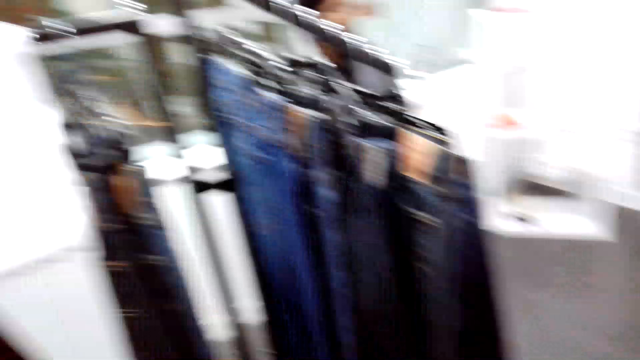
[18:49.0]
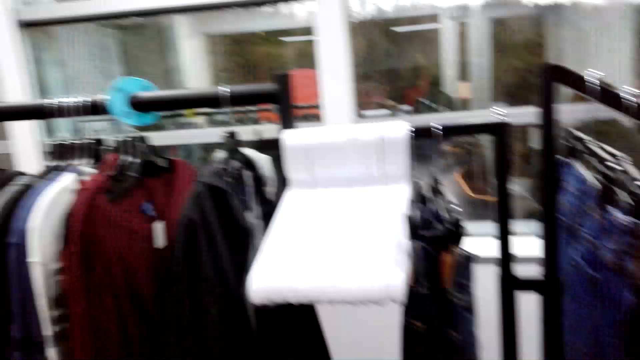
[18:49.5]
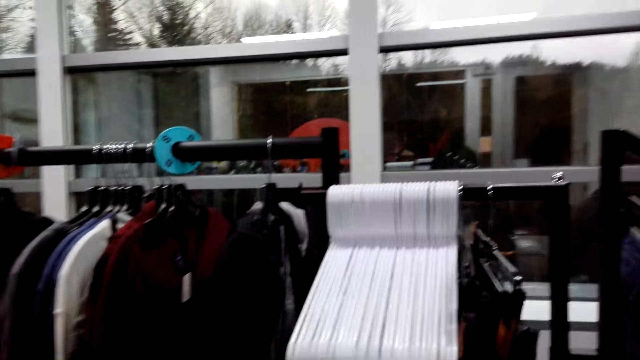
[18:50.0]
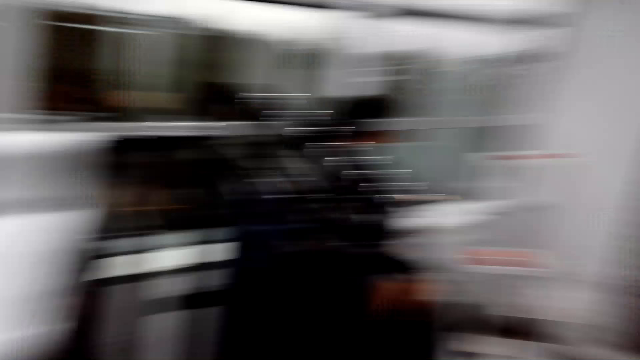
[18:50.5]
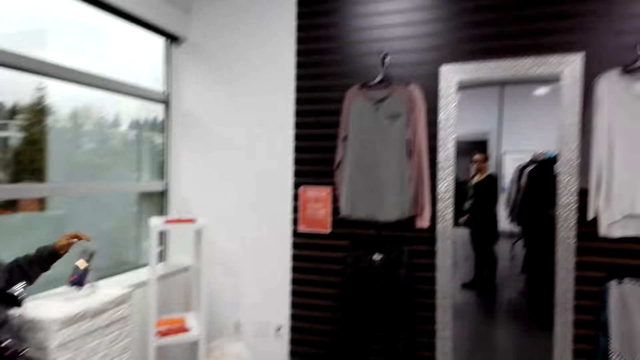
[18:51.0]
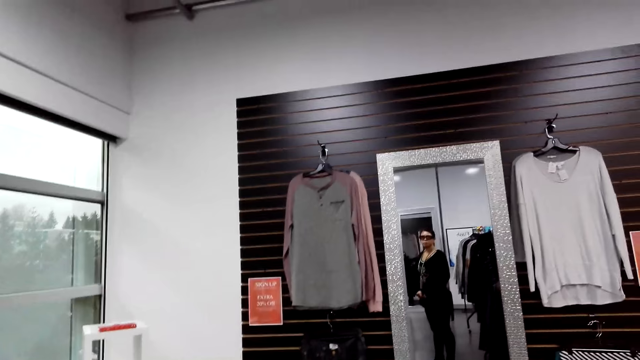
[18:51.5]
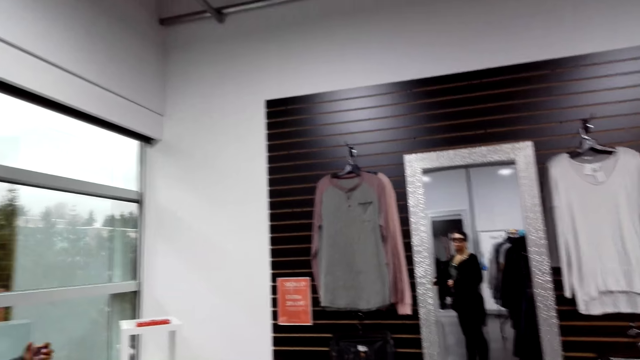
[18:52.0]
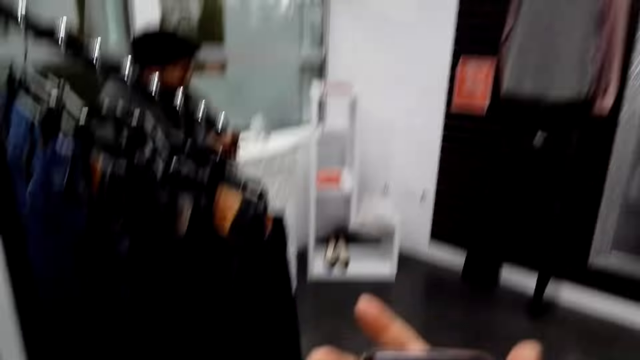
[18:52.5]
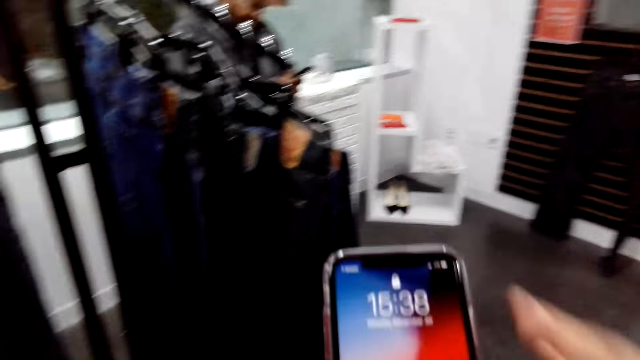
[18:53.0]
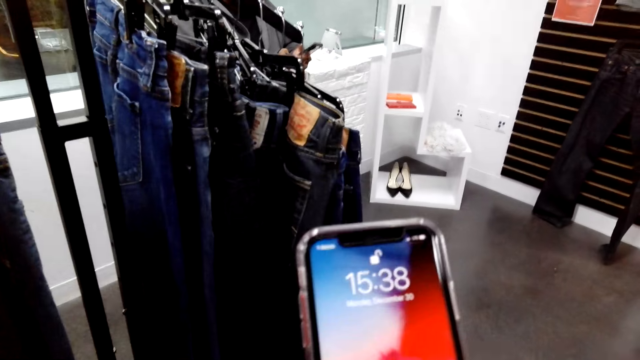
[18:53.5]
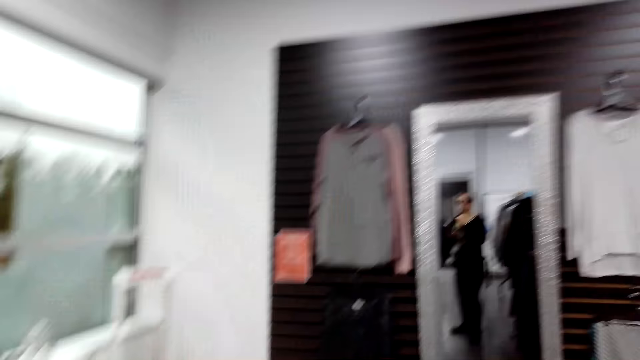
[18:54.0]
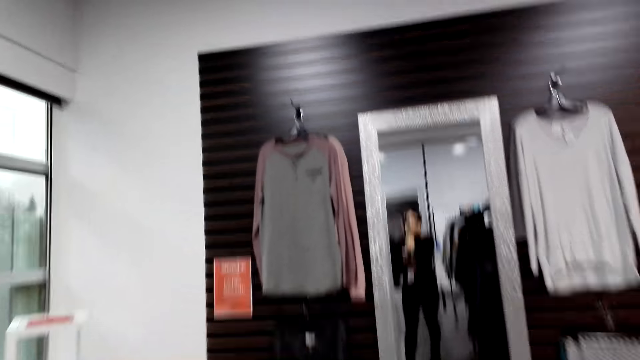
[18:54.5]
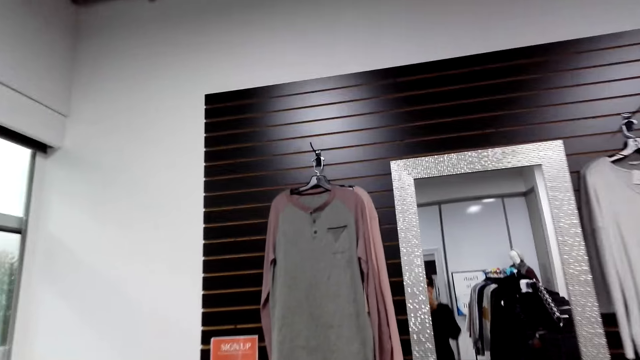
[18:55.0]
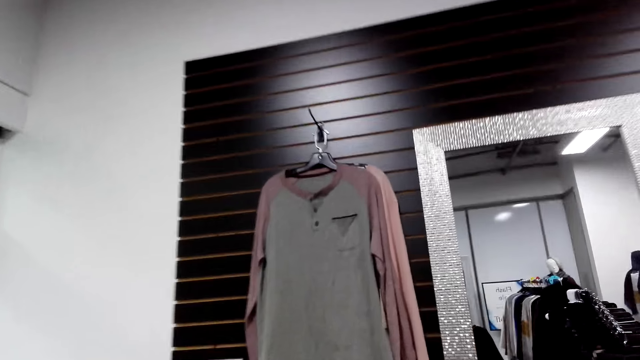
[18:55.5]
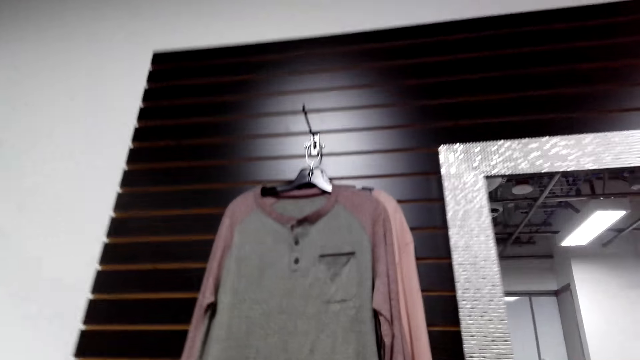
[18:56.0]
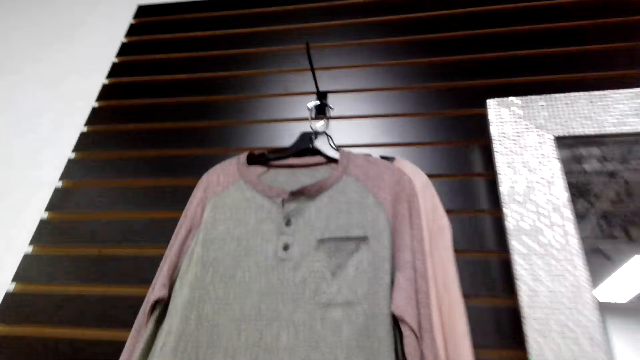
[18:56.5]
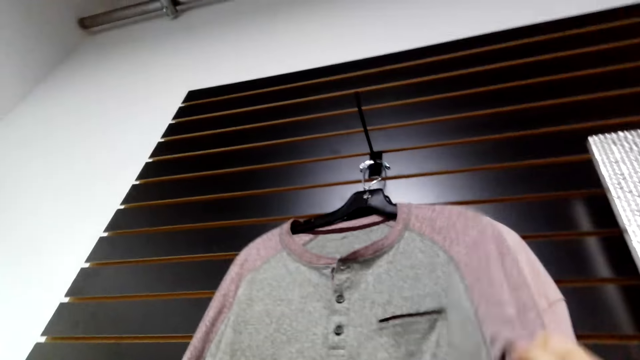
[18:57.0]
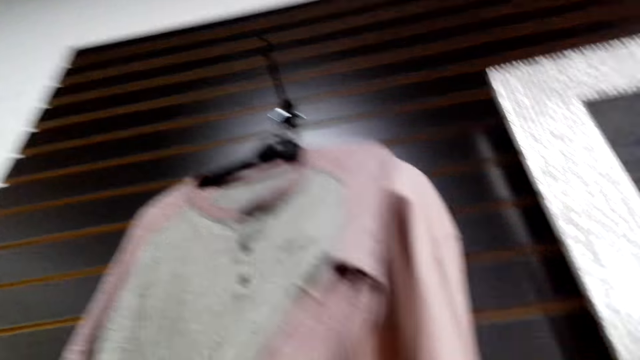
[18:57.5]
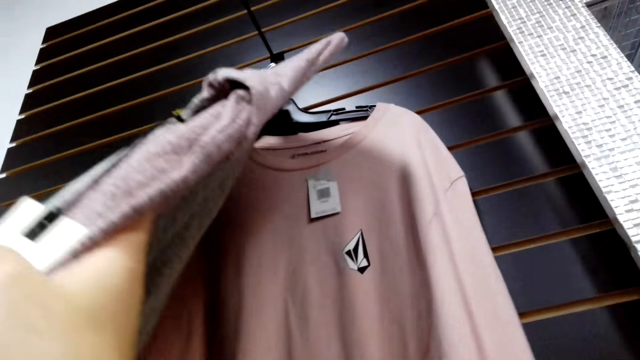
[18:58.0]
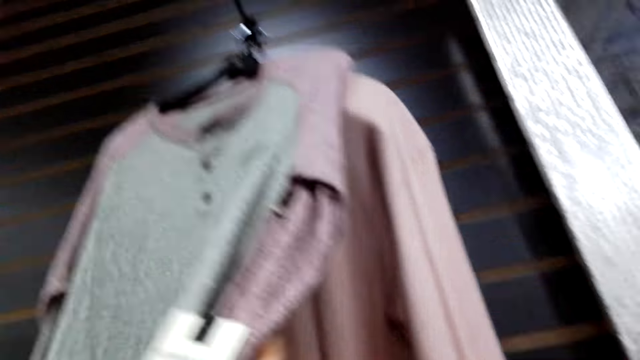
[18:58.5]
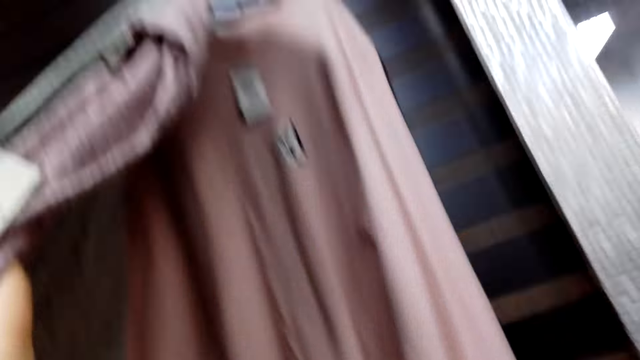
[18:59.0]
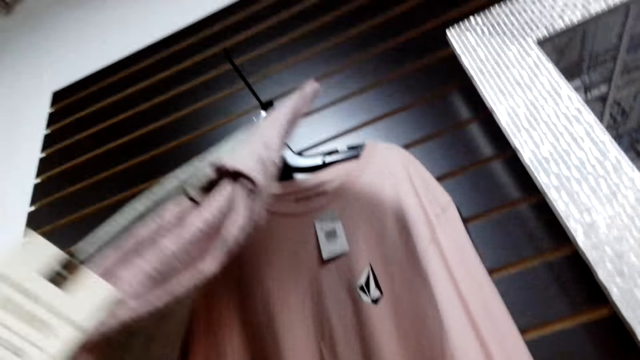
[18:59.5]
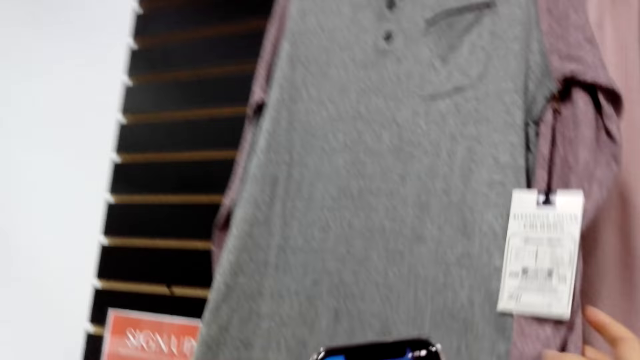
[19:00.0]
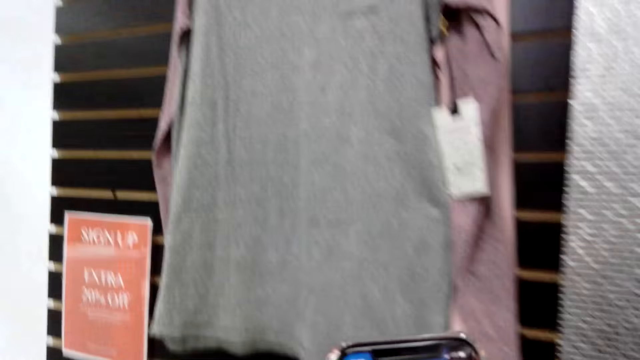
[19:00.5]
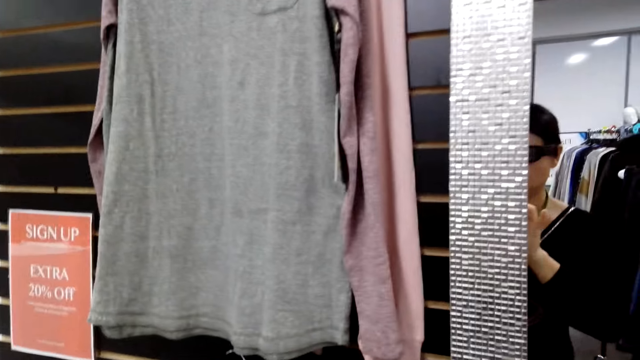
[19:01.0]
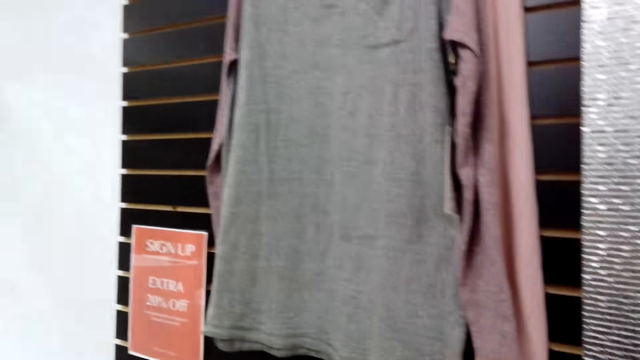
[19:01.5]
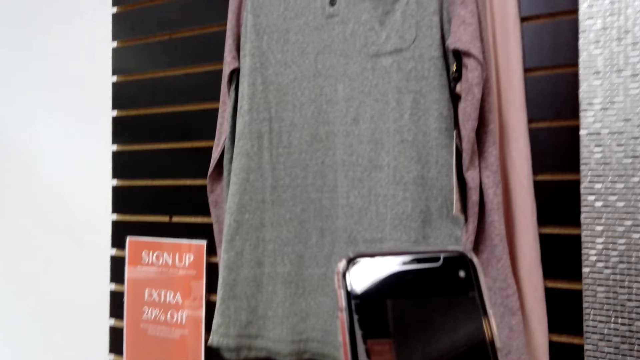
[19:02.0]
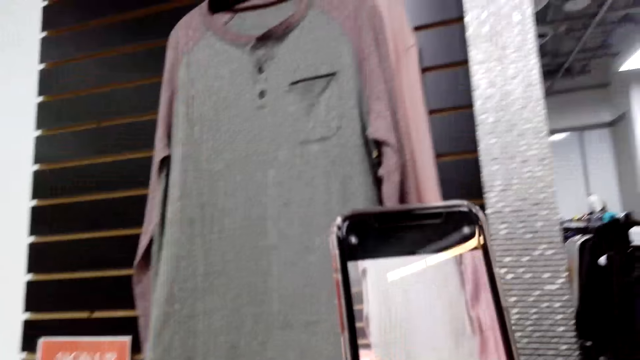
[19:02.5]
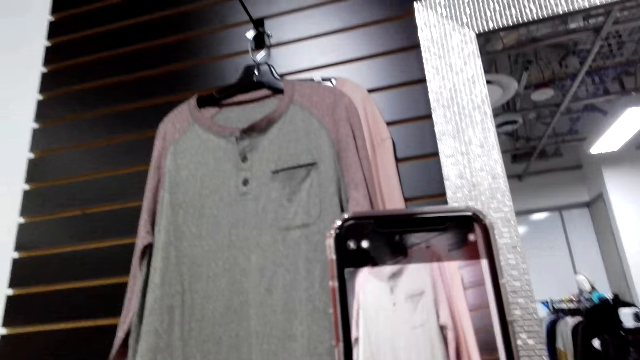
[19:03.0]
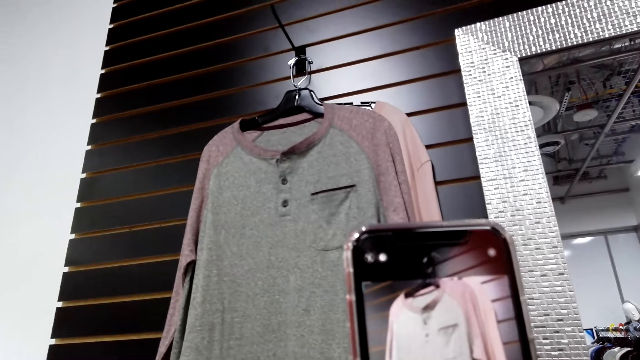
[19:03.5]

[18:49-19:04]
The camera wearer operates her phone. They walk around the store. They check out a t-shirt. They touch clothes on the cloth rack. They take a picture of the t-shirt.

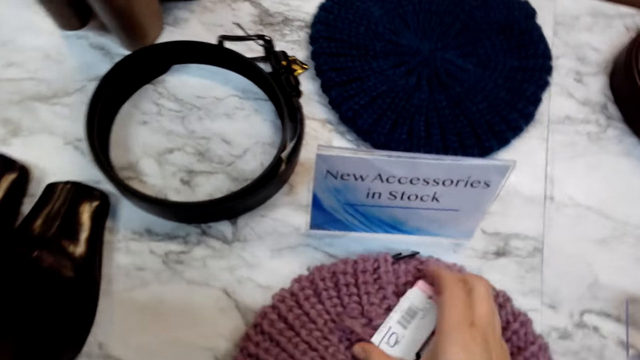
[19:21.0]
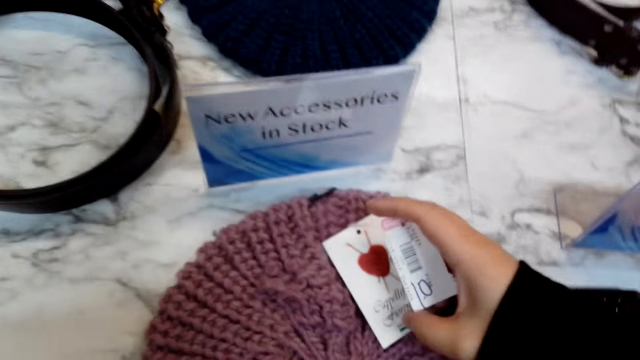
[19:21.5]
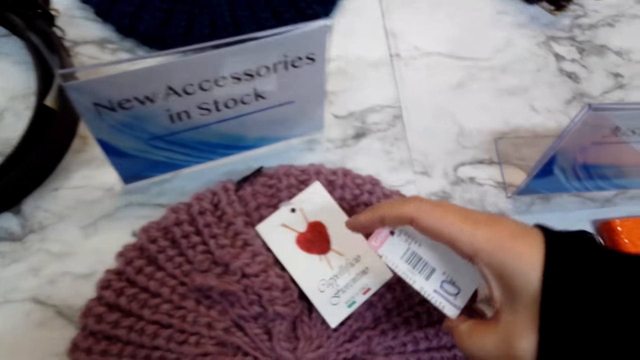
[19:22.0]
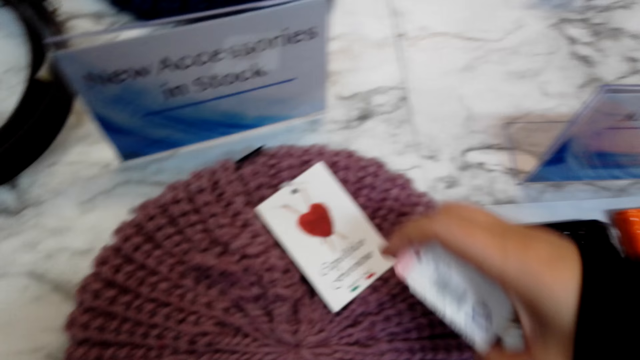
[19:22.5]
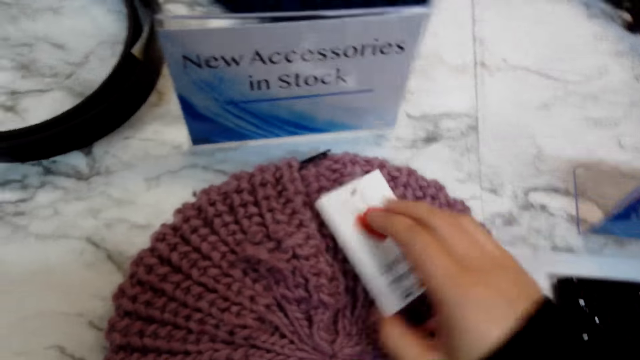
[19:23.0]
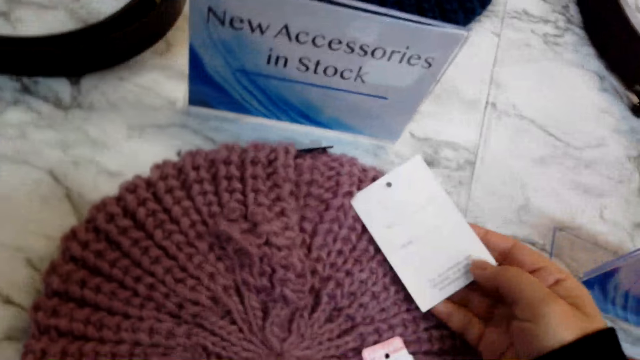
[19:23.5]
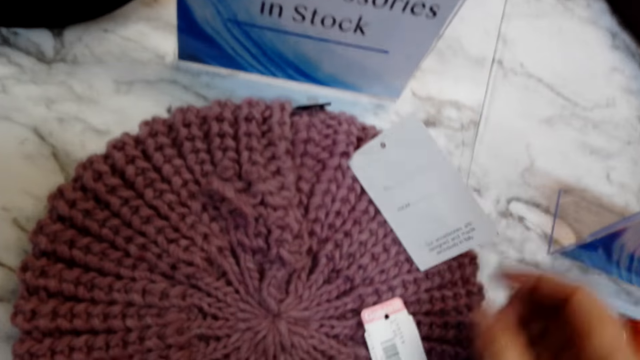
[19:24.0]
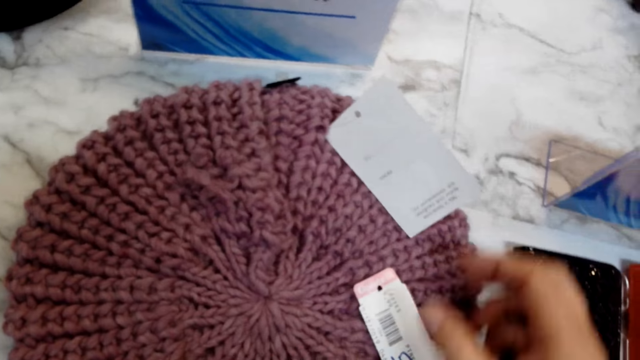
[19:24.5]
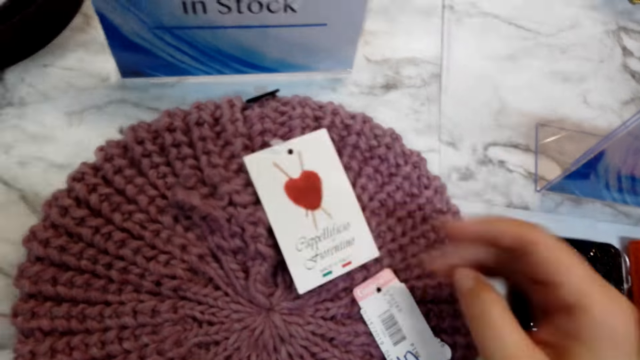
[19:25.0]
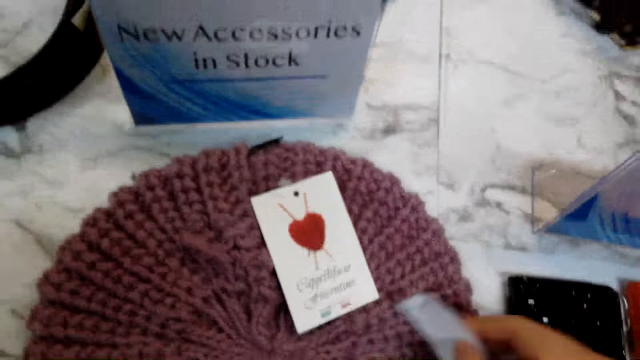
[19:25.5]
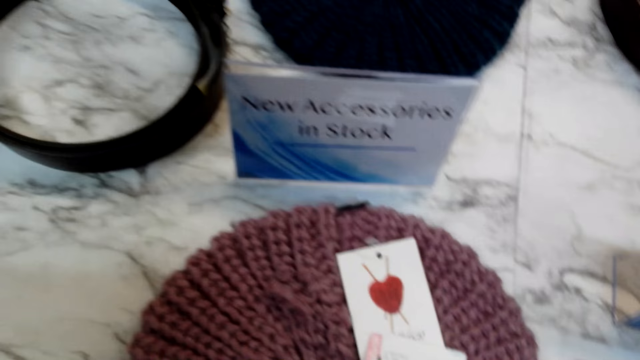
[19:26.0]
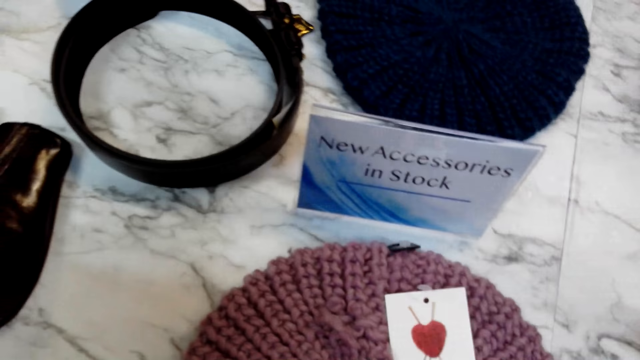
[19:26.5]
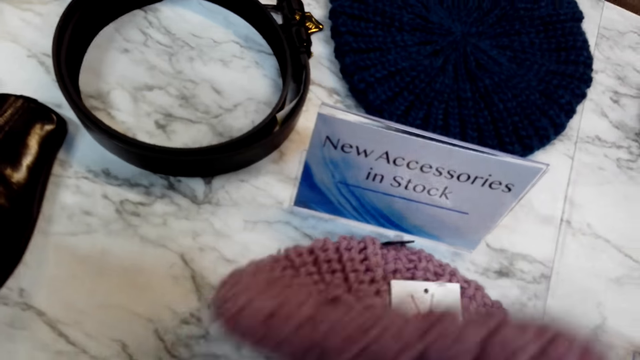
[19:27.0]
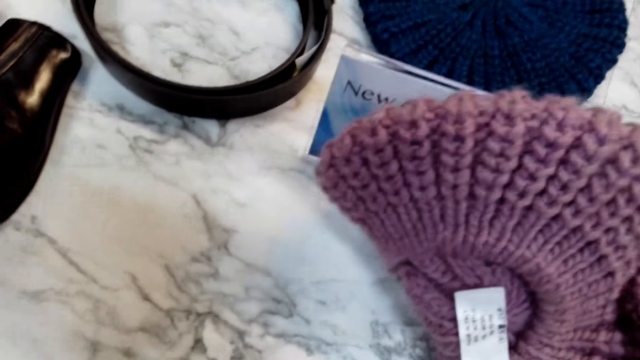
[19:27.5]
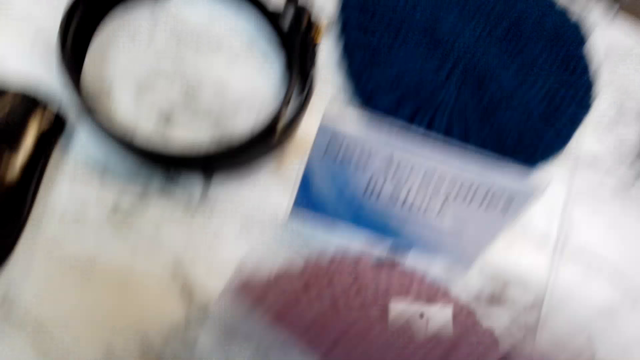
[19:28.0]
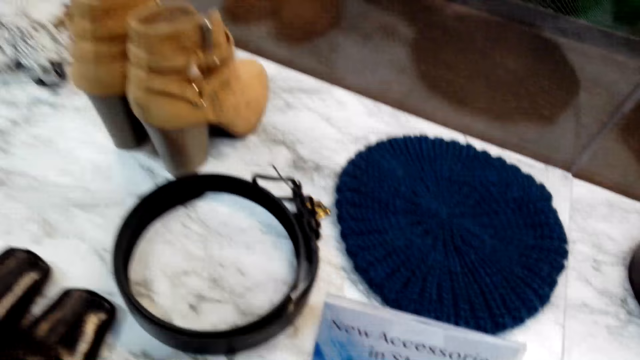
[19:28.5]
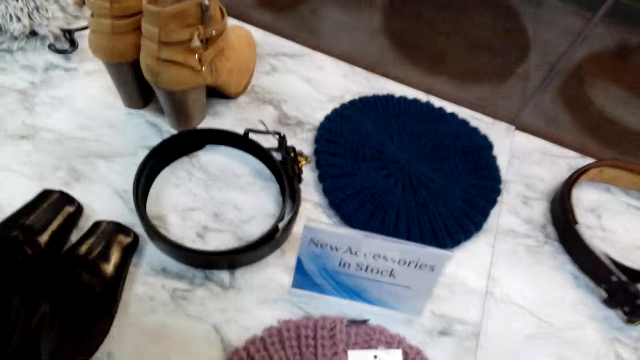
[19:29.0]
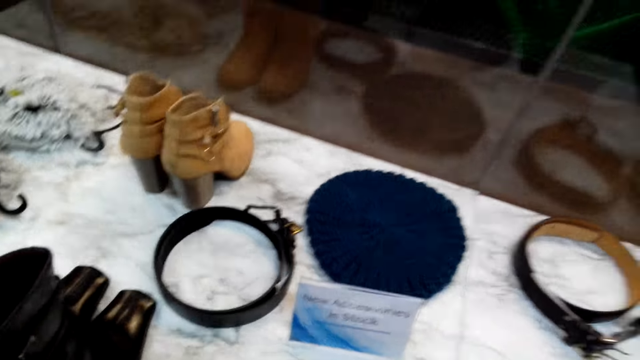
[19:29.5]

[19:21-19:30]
The camera wearer checks a cap's tag. They hold the price tag. They check the cap. They hold the mannequin.
